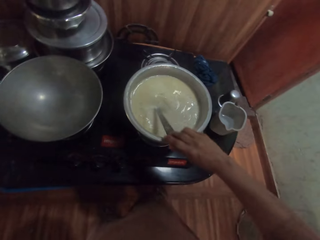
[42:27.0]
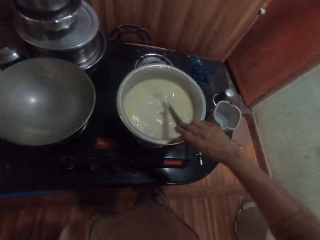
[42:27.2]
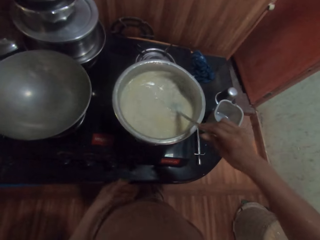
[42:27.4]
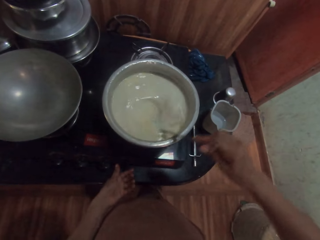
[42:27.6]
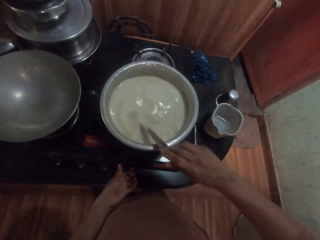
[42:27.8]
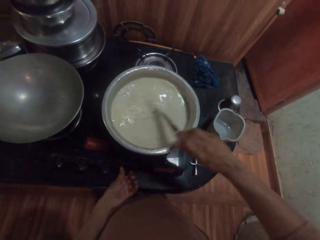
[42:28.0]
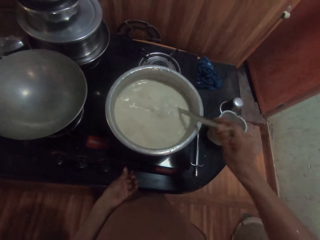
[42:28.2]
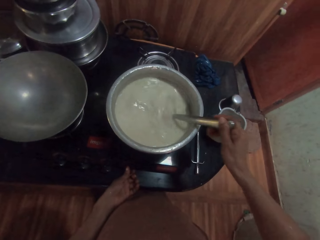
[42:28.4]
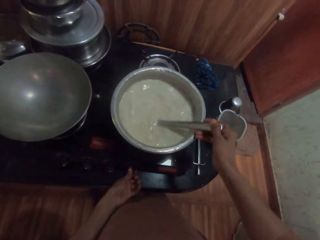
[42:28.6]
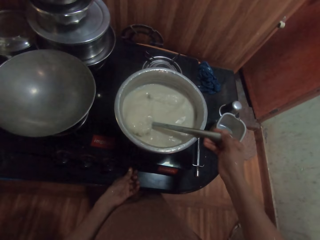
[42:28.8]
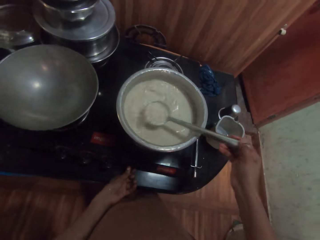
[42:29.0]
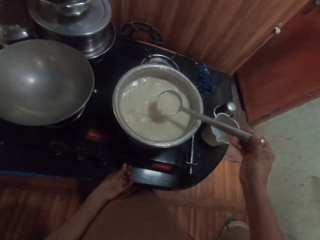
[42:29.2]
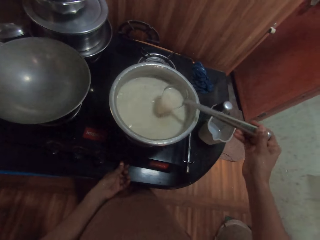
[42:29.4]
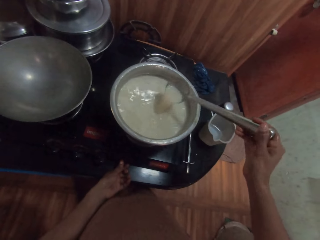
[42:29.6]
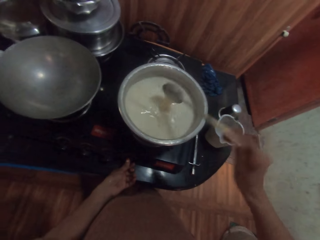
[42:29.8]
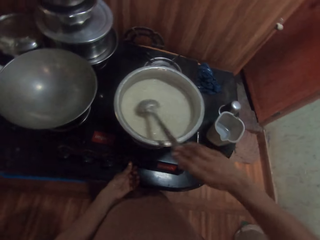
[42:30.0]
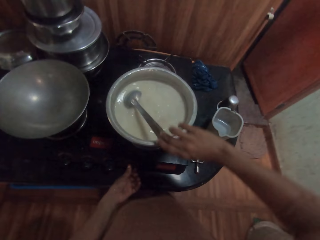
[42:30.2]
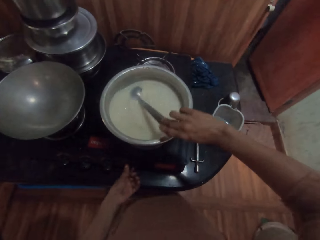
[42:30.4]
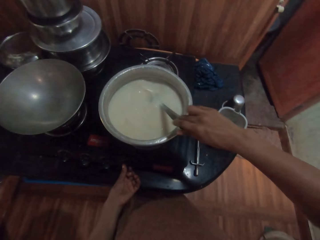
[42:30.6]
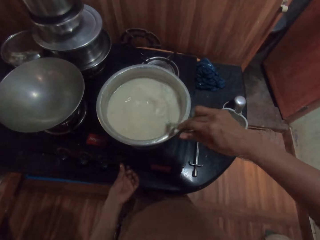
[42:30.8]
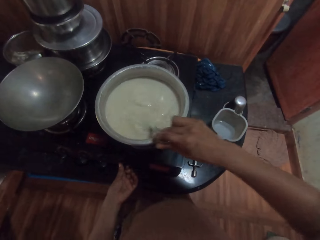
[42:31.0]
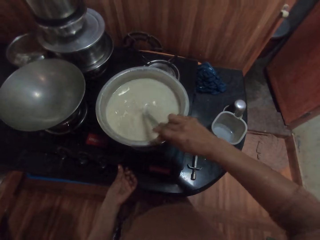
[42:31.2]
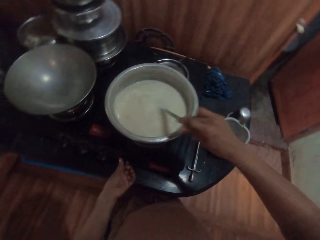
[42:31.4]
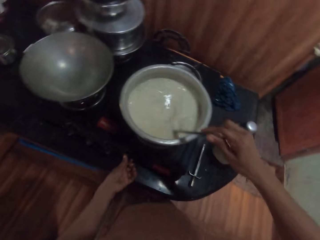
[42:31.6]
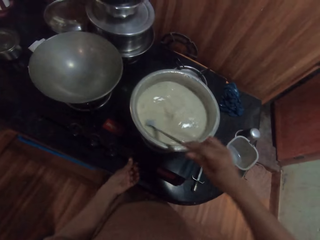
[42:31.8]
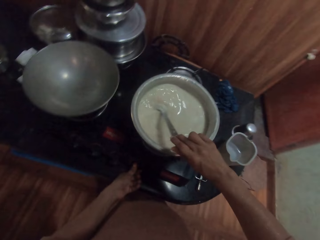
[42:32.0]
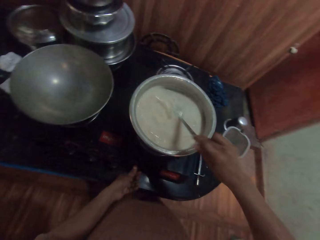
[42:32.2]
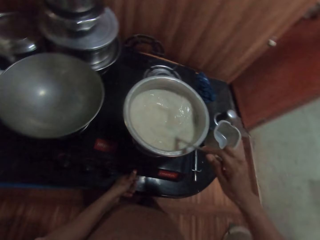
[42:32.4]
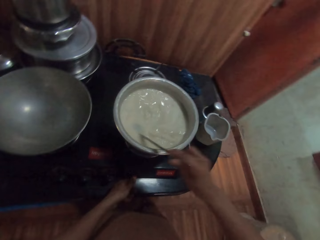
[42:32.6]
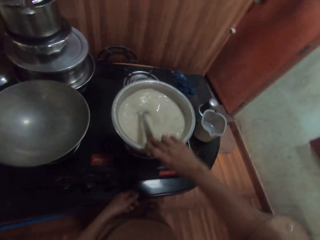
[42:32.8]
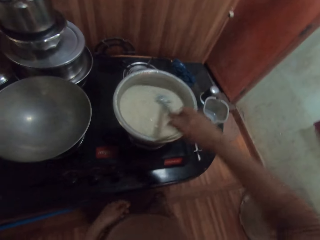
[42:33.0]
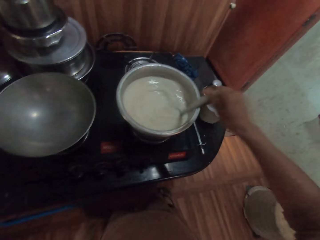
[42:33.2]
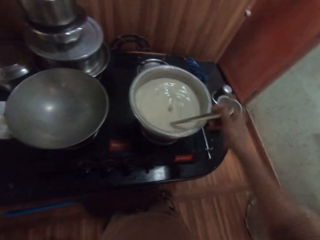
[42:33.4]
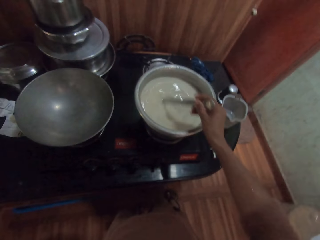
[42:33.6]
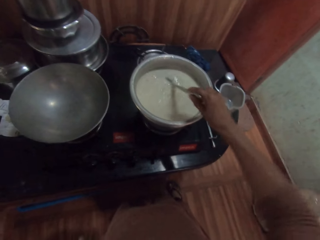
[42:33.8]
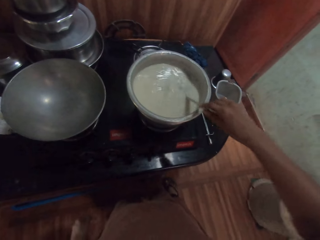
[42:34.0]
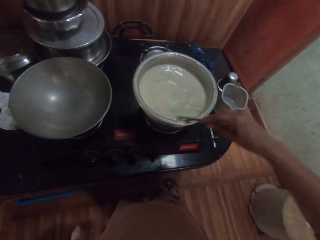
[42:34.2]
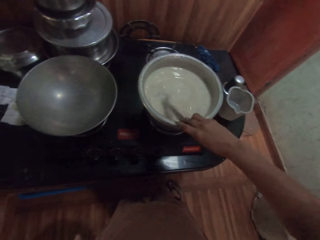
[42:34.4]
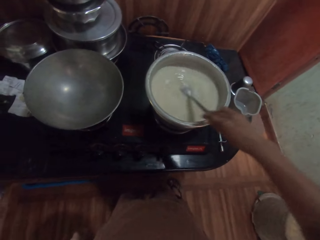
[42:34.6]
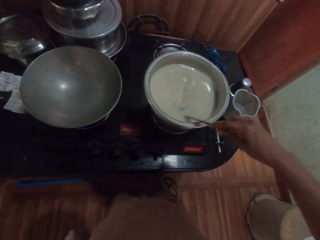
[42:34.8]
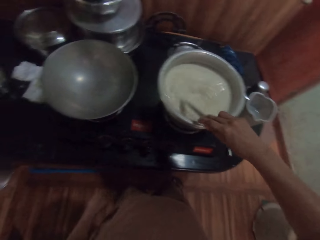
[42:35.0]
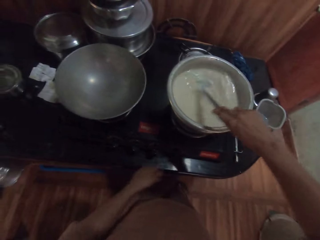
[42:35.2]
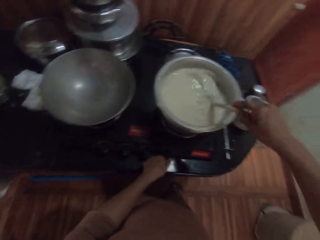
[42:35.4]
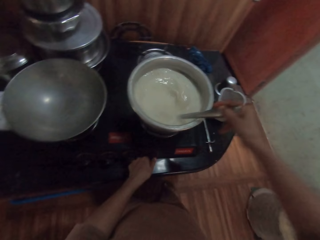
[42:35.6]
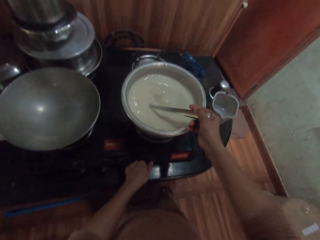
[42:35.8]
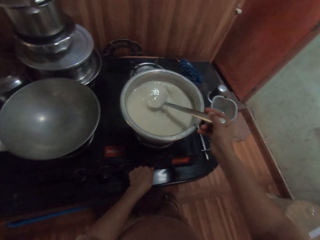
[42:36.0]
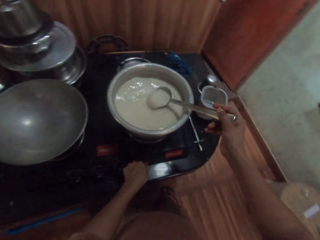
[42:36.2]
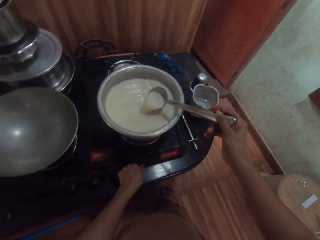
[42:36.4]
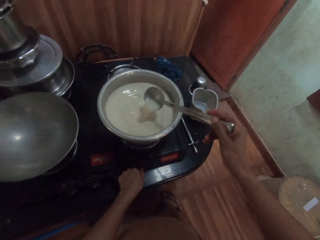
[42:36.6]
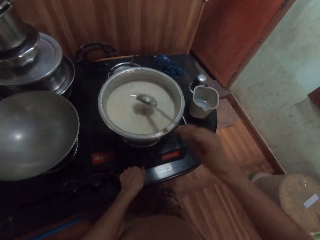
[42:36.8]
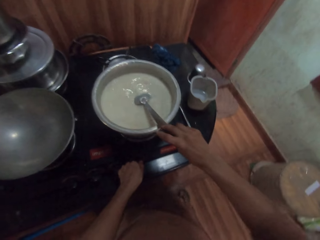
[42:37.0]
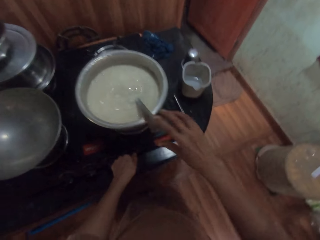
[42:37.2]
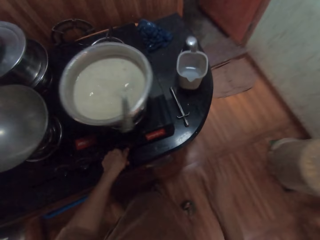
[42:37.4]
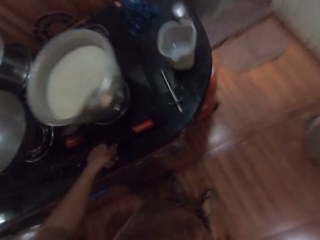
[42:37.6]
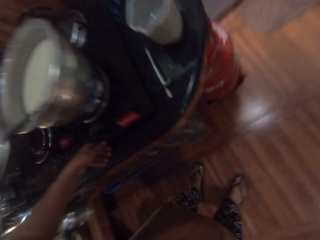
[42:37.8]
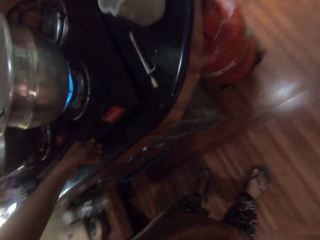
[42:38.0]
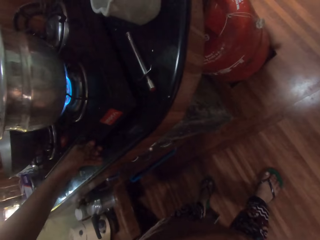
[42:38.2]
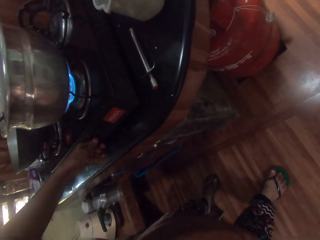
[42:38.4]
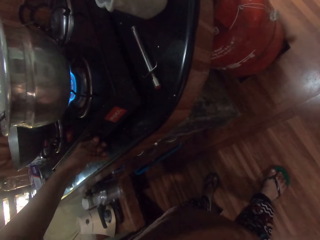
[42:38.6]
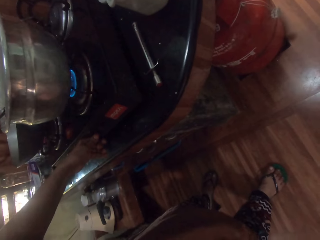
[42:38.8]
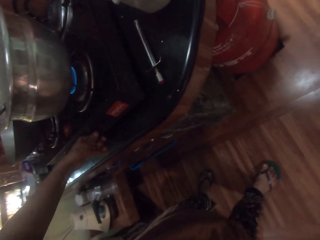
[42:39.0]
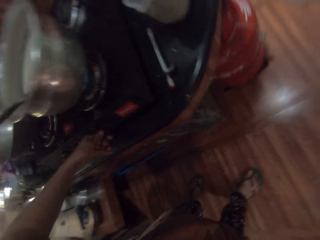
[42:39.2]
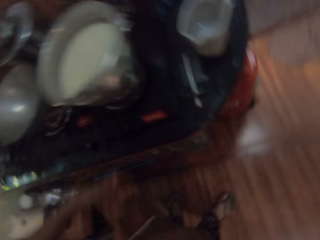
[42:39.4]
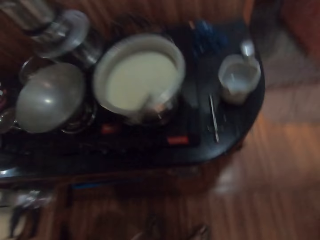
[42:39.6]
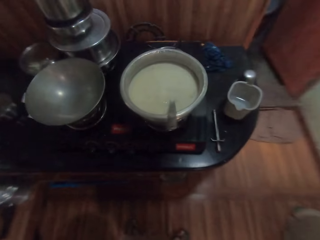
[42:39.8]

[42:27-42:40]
The camera wearer stirs the porridge with her right hand. She turns the knob on the burner with her left hand. She stirs the porridge with her right hand. She removes the hand from the knob. She stirs the porridge with her right hand. She turns the knob on the burner with her left hand. She drops the spoon in the pot with her right hand. She adjusts the knob of the stove with her left hand. She looks at the stove.

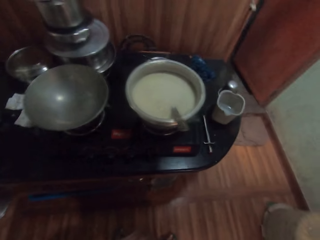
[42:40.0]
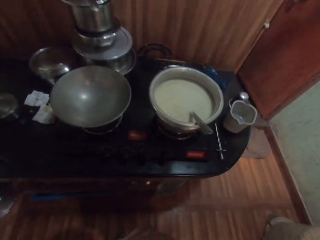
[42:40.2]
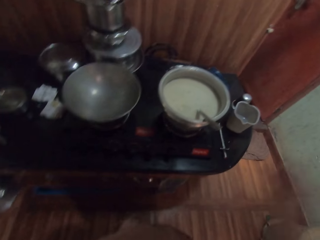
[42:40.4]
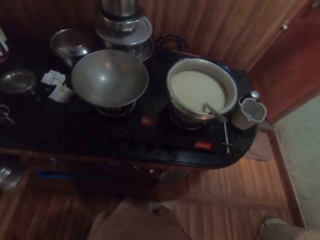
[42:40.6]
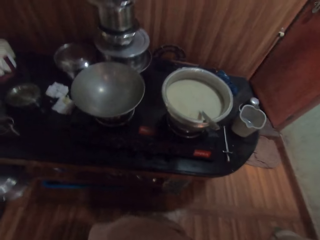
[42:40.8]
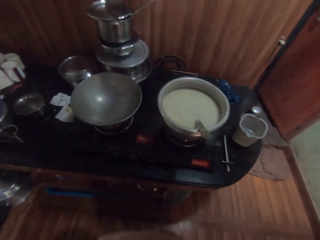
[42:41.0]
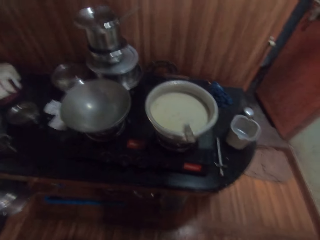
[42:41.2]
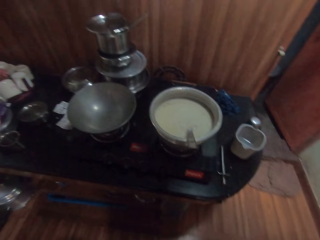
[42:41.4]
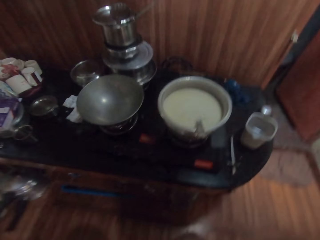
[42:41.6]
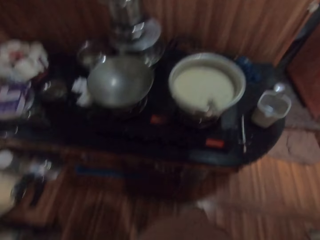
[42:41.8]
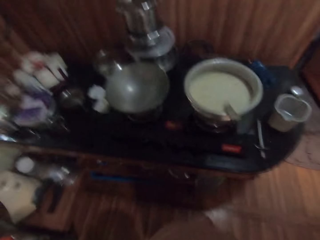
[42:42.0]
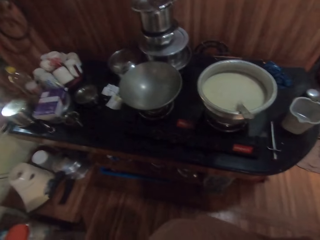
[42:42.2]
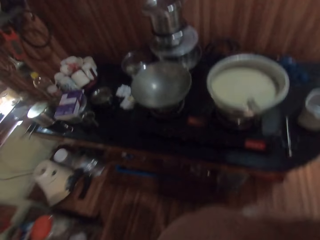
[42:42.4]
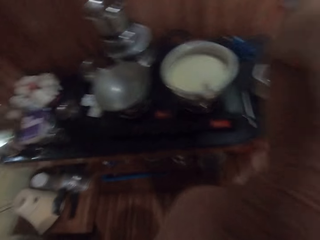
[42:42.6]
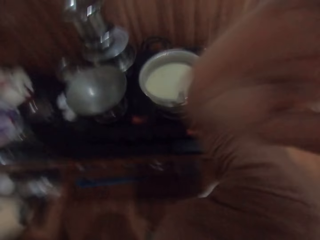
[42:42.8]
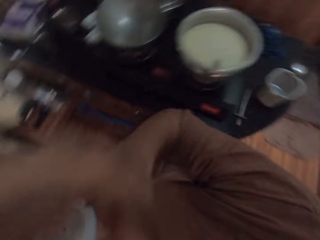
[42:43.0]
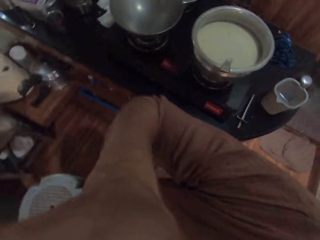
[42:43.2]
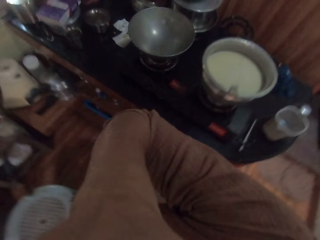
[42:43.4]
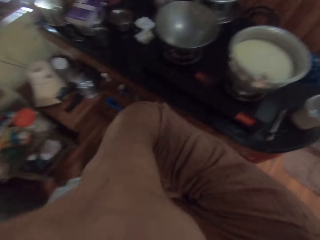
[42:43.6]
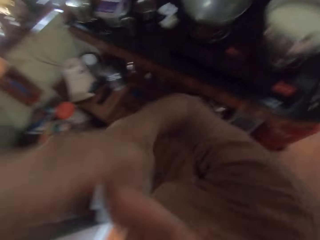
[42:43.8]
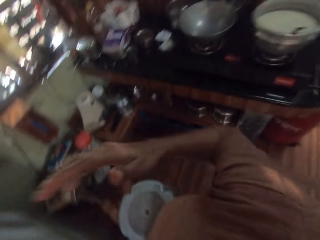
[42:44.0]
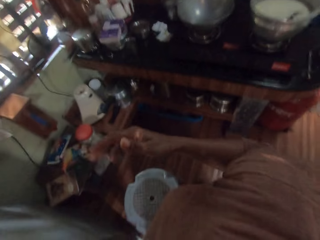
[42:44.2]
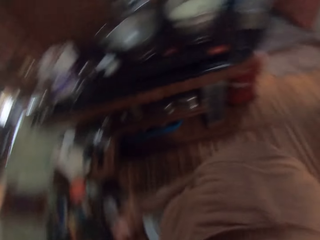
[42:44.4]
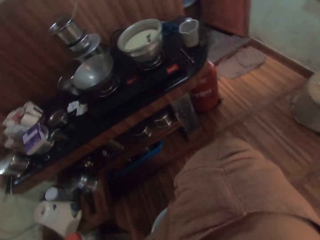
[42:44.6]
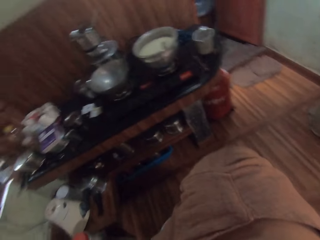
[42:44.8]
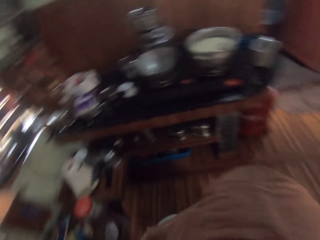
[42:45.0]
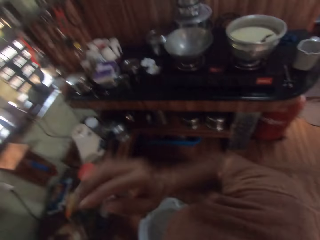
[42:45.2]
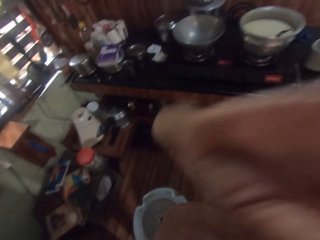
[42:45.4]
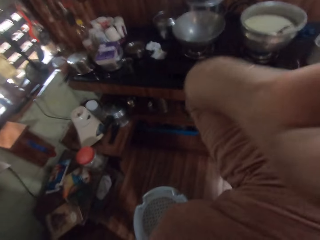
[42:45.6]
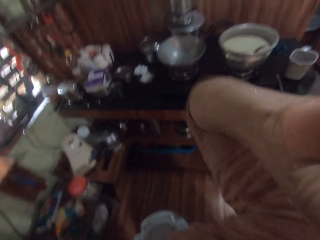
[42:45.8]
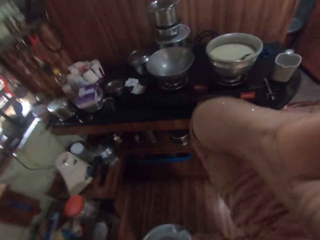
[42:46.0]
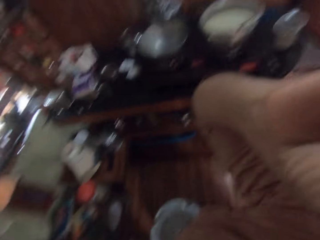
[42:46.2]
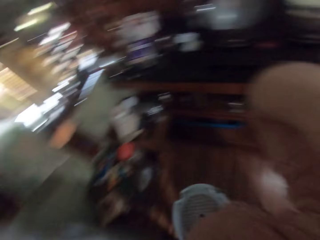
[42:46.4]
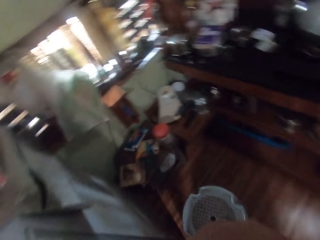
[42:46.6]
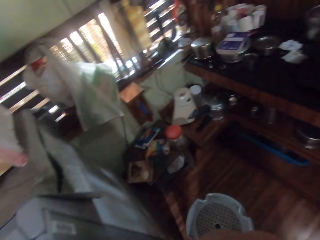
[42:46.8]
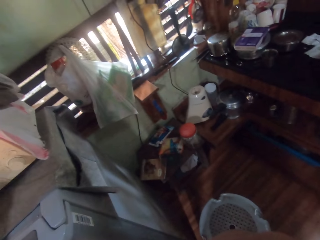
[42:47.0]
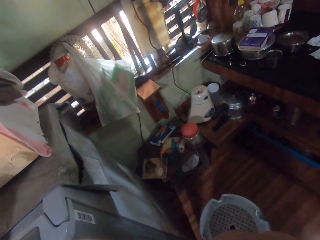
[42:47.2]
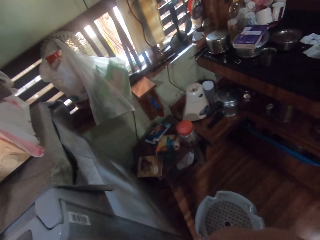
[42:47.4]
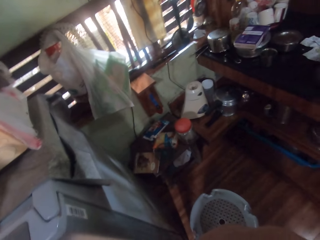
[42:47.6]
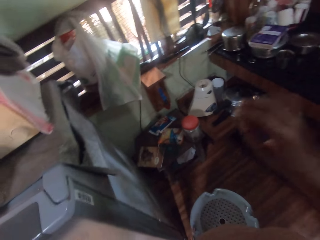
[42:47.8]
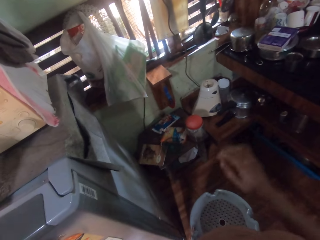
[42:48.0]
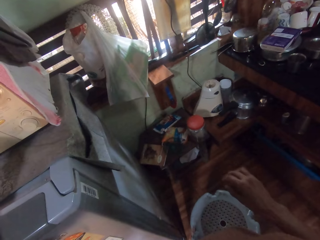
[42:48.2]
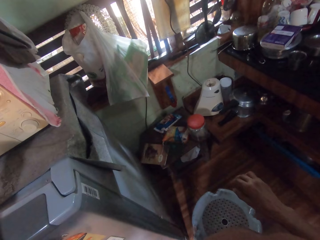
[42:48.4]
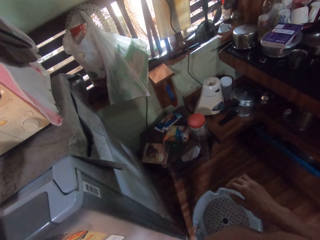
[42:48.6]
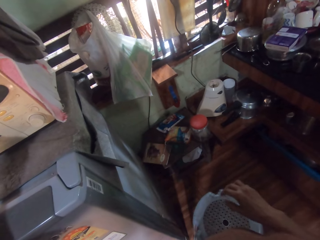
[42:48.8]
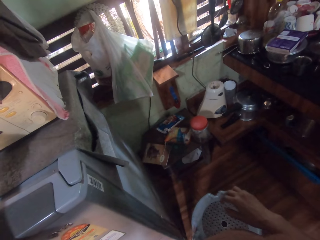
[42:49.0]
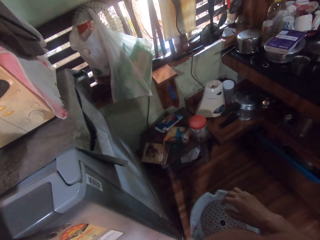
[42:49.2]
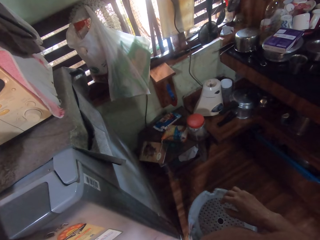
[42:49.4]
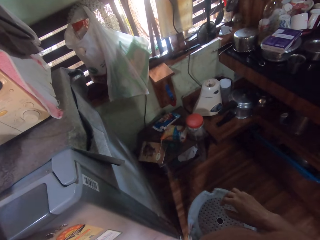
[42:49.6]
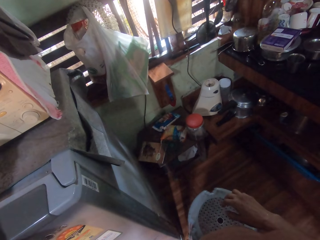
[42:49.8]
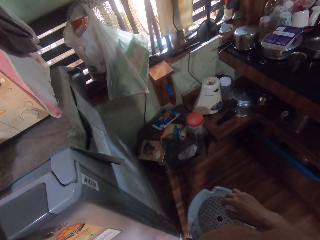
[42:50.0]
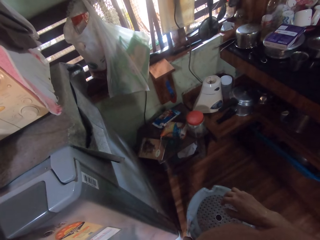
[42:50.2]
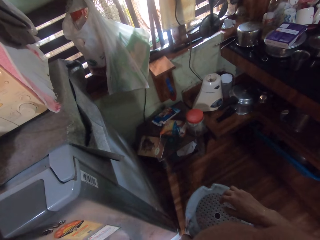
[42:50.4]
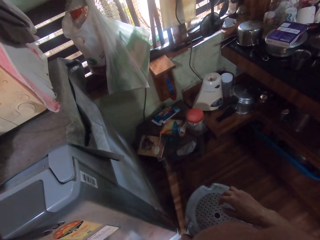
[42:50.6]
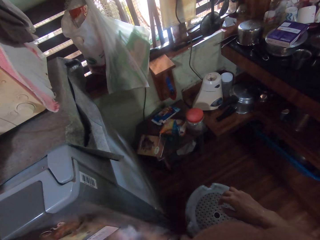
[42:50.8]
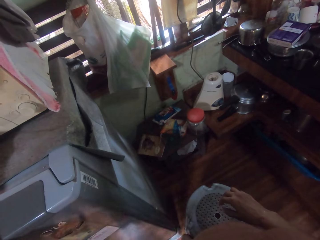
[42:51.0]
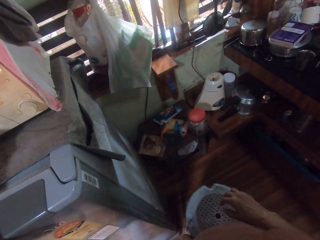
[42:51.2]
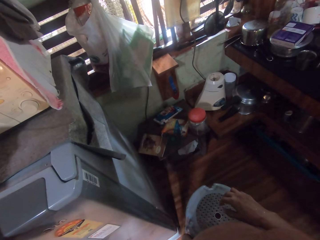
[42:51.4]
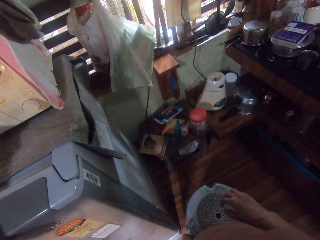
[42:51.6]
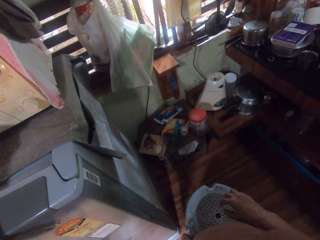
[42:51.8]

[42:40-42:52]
The camera wearer looks at the porridge. She touches a camera on her head with her right hand. She lowers the left hand. She touches her nose with her right hand. She touches the camera on her head with her right hand. She raises the right hand. She lowers the left hand. She looks around.
